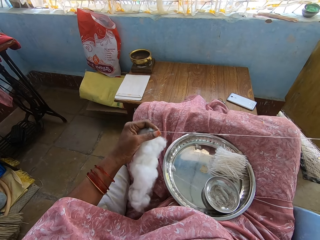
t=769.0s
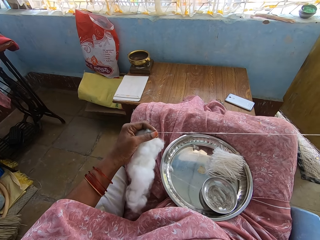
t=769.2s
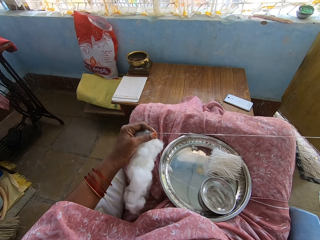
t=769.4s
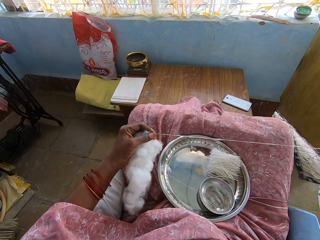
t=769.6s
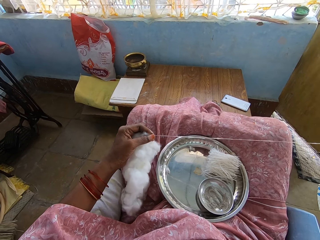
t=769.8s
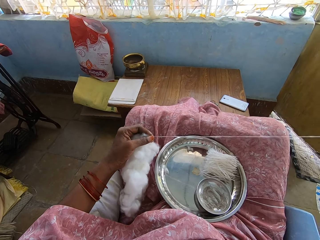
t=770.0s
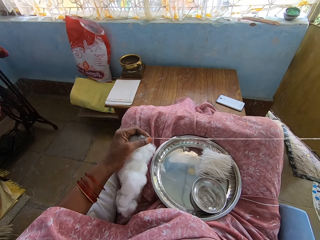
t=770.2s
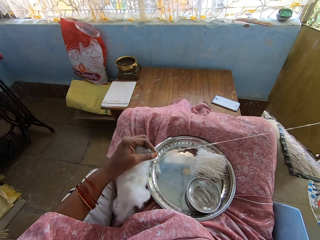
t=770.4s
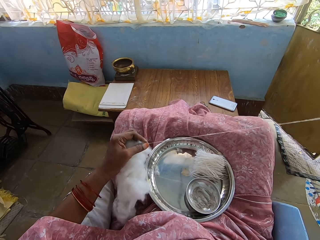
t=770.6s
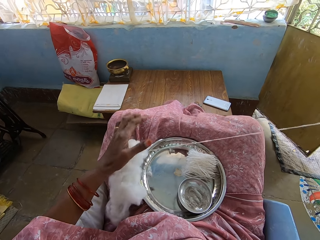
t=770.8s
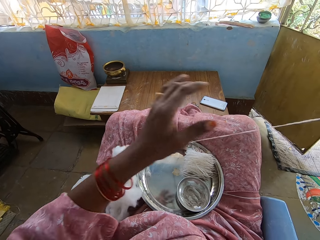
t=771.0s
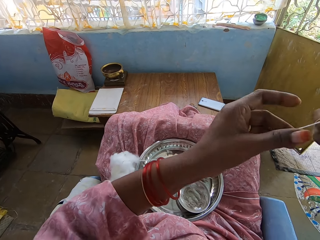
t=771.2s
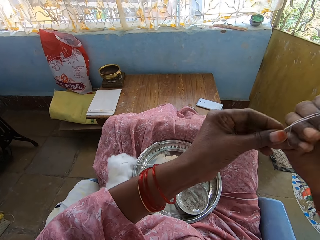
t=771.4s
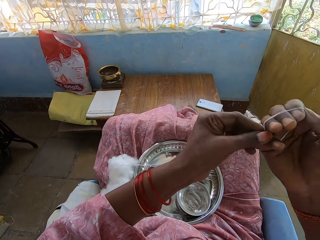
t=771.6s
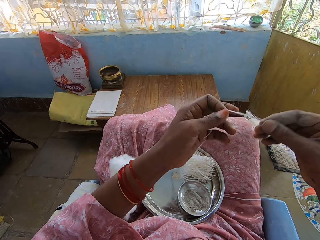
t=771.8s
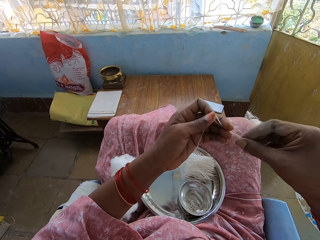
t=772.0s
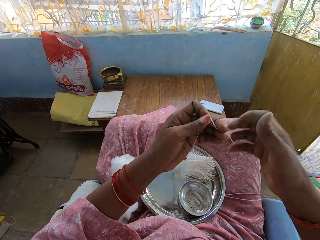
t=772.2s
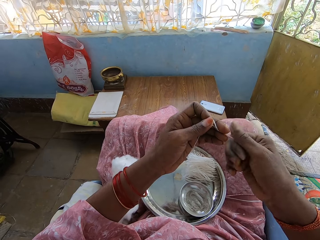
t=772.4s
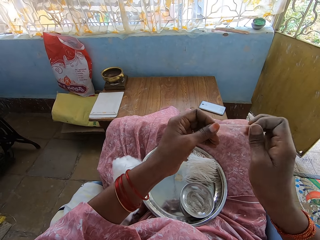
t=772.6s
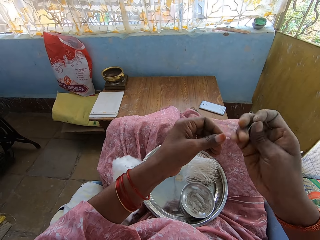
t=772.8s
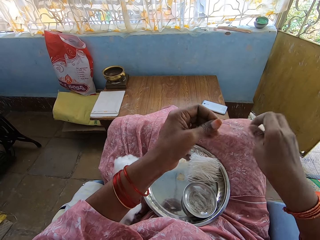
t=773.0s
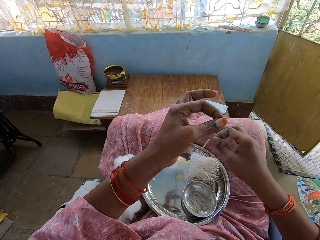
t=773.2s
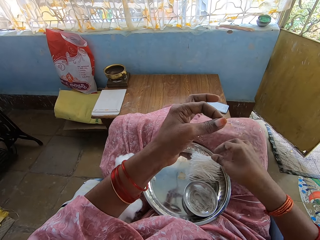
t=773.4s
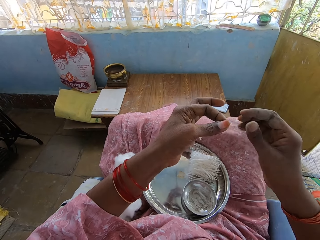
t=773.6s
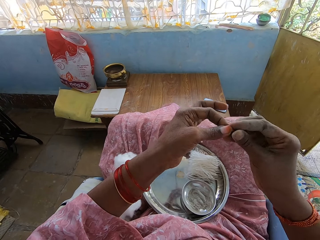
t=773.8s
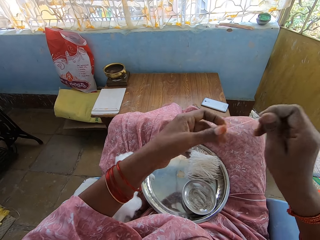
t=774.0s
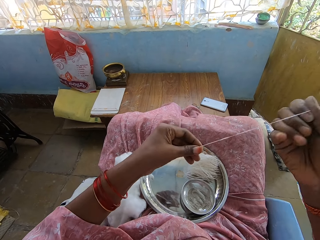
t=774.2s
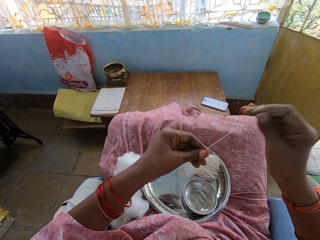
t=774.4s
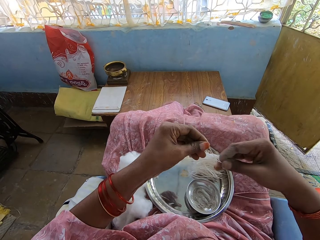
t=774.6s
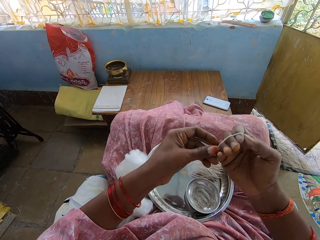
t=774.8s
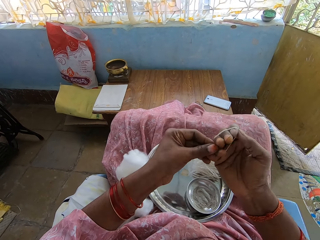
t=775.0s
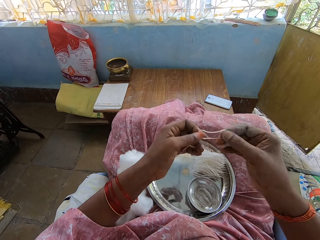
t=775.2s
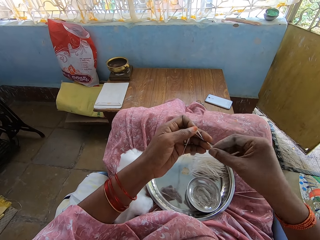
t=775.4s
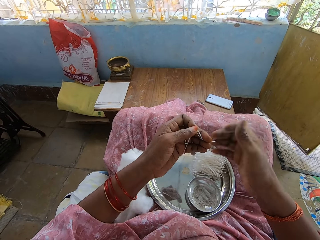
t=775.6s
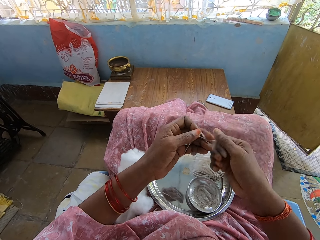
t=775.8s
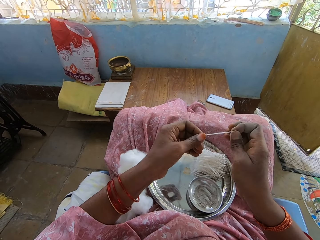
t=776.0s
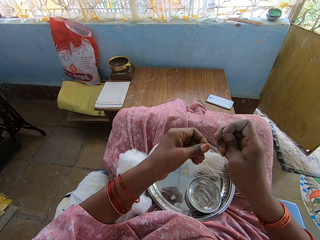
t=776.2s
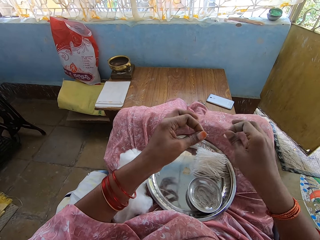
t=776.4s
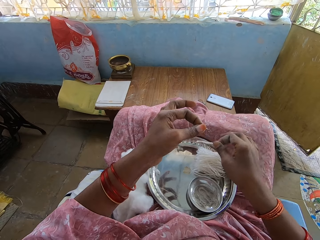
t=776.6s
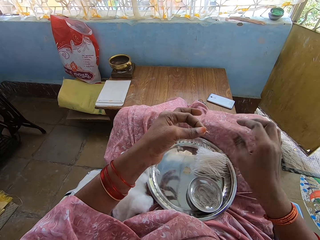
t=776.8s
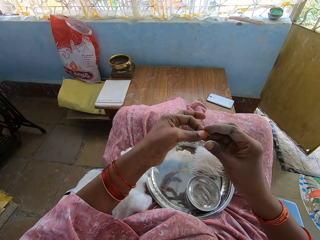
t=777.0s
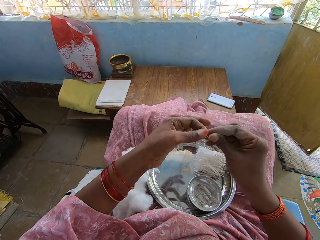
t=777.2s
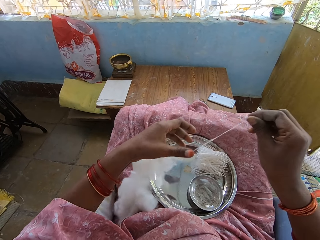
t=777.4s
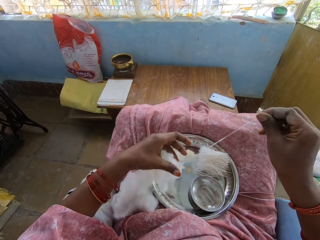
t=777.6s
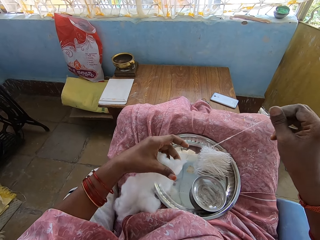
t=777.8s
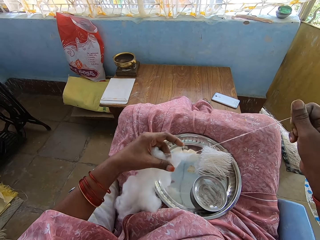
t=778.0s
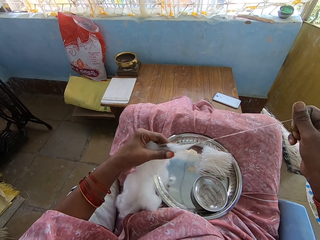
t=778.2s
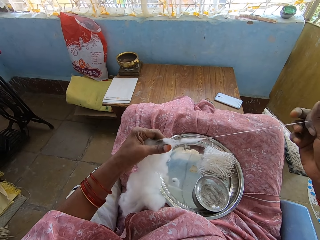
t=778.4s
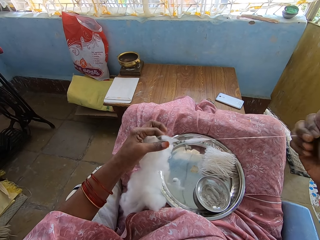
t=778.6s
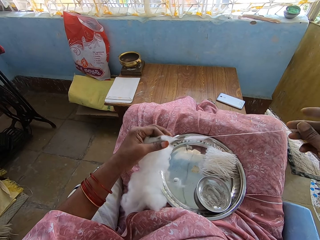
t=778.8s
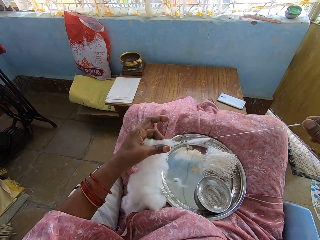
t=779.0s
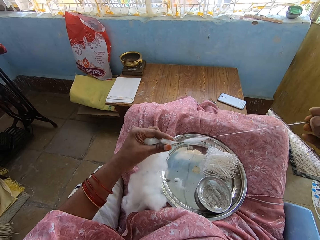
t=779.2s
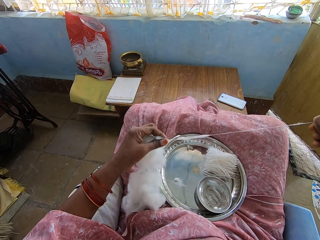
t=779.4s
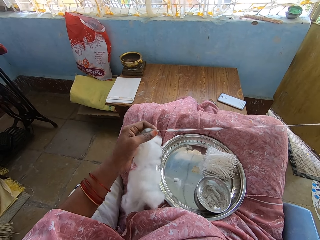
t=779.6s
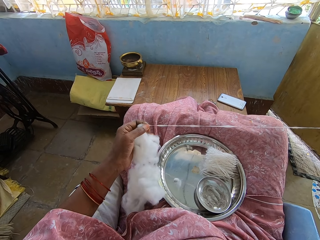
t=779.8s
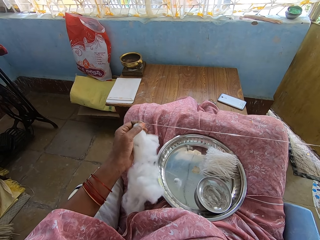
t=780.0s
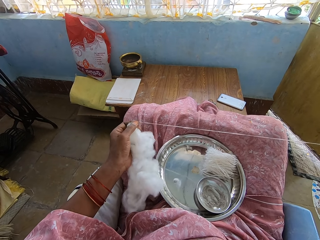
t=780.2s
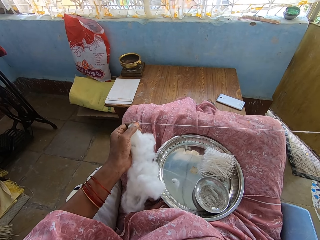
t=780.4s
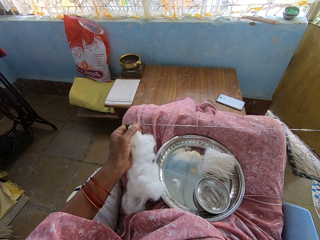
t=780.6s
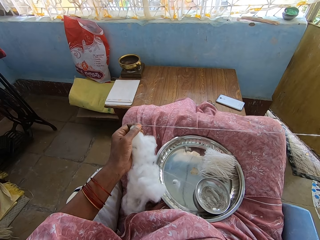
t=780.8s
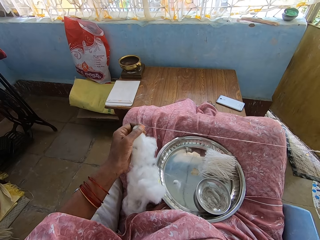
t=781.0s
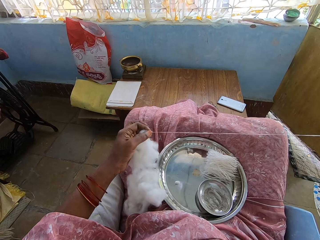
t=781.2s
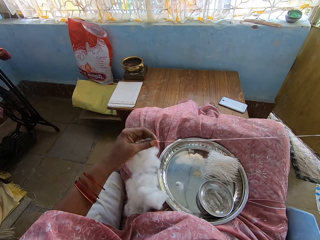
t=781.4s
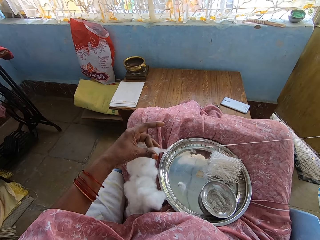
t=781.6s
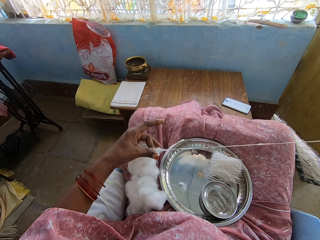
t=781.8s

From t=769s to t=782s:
The camera wearer rolls the cotton thread on the right hand fingers. They fold the cotton thread on the hand. They spin the cotton thread with the right hand. They cut the cotton thread with the right hand. They drop the cotton thread in the steel basin with the right hand. They pull the cotton thread with the right hand. They roll the cotton thread on the right hand fingers. They spin the cotton thread with the right hand. They cut the cotton thread with the right hand. They put the cotton thread in the tray. They pull the cotton thread with the right hand.

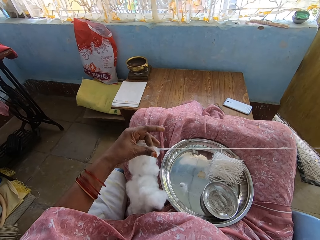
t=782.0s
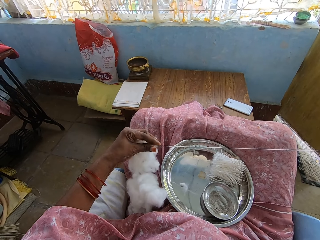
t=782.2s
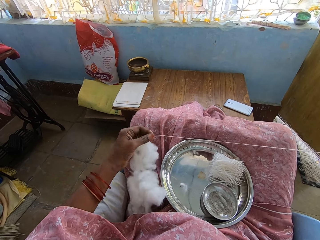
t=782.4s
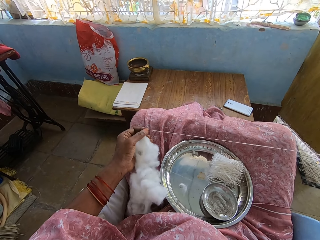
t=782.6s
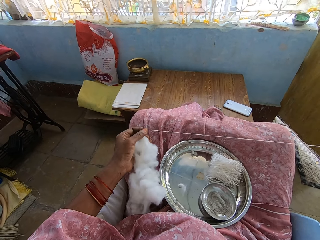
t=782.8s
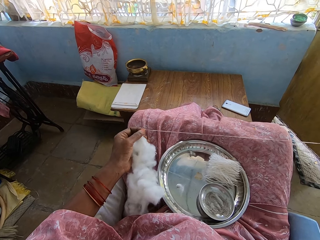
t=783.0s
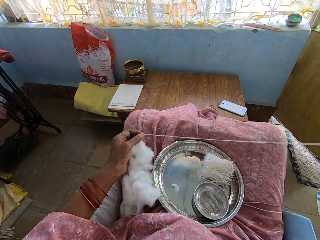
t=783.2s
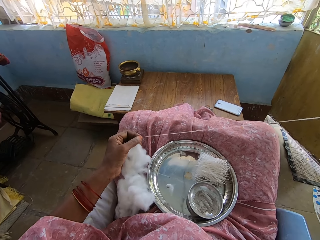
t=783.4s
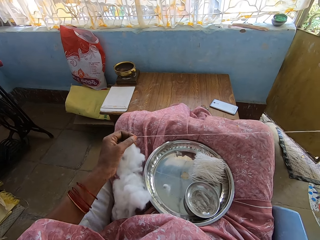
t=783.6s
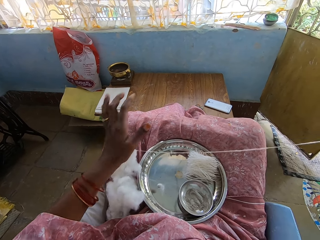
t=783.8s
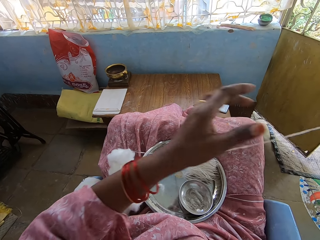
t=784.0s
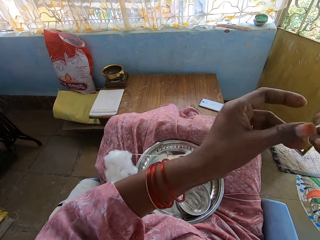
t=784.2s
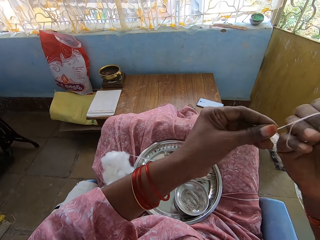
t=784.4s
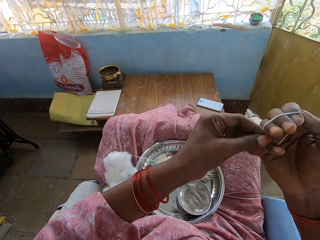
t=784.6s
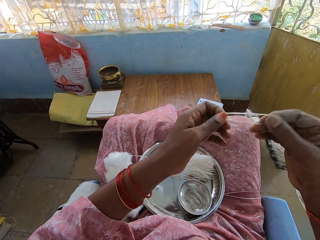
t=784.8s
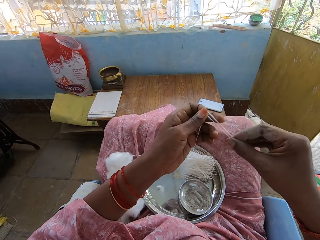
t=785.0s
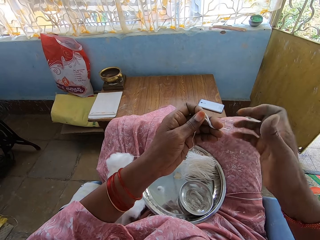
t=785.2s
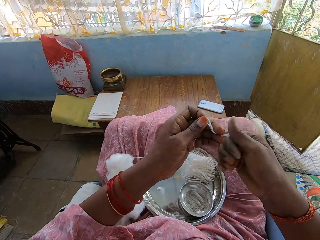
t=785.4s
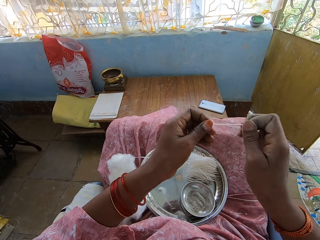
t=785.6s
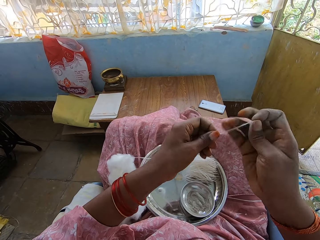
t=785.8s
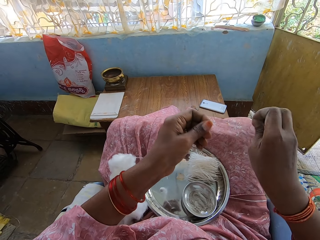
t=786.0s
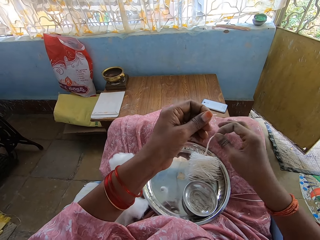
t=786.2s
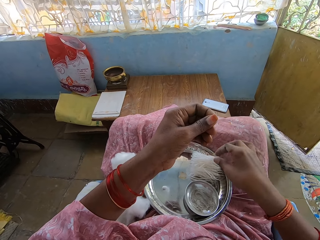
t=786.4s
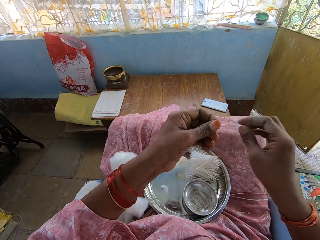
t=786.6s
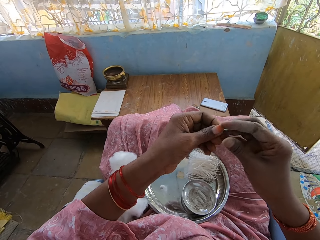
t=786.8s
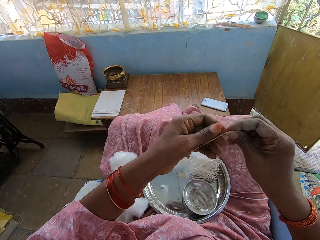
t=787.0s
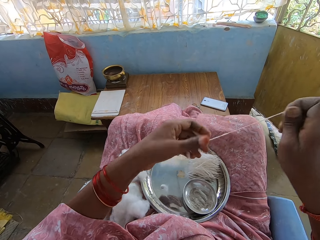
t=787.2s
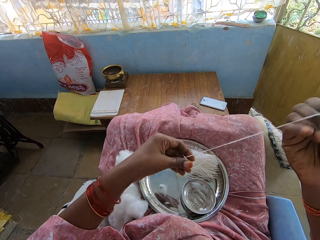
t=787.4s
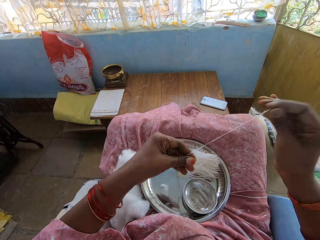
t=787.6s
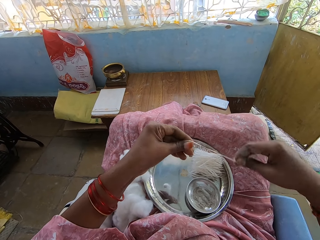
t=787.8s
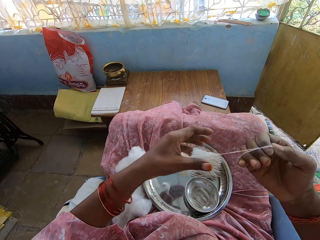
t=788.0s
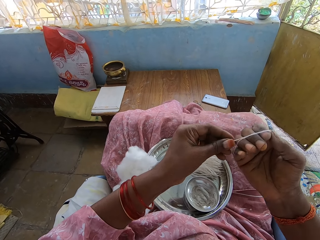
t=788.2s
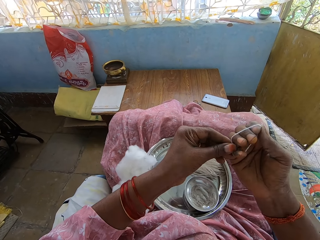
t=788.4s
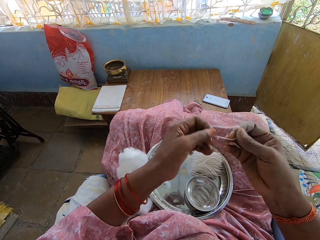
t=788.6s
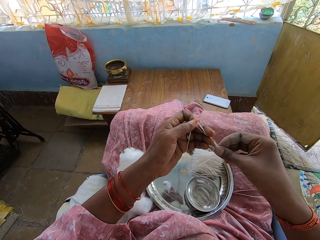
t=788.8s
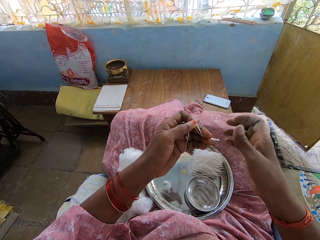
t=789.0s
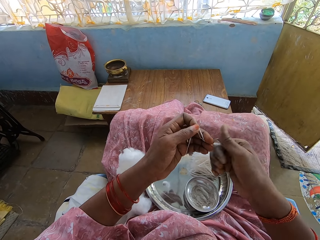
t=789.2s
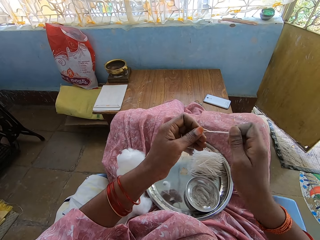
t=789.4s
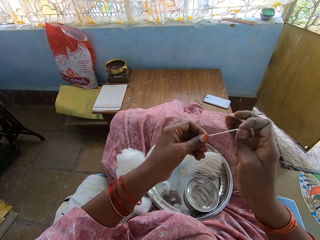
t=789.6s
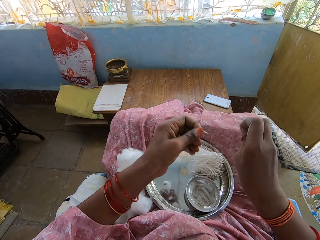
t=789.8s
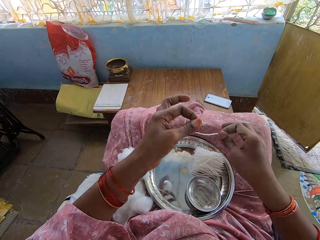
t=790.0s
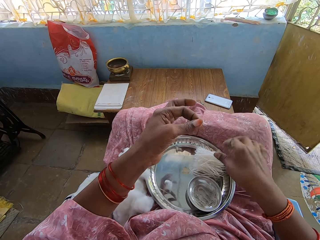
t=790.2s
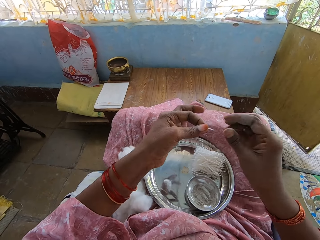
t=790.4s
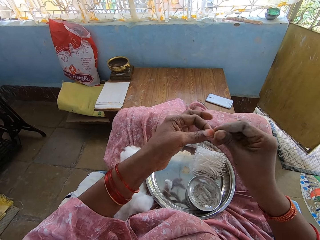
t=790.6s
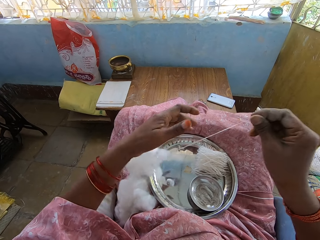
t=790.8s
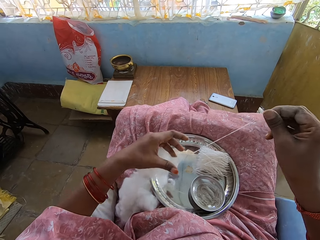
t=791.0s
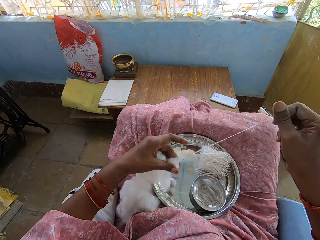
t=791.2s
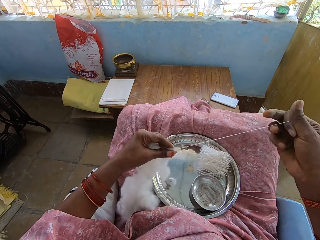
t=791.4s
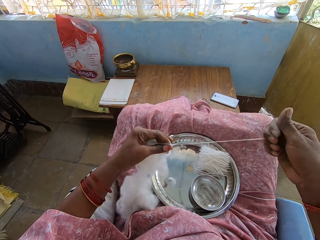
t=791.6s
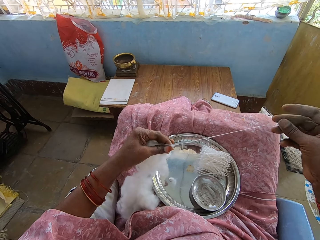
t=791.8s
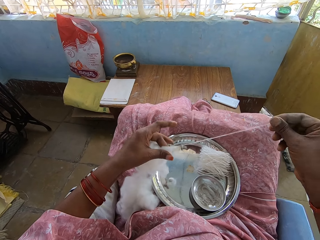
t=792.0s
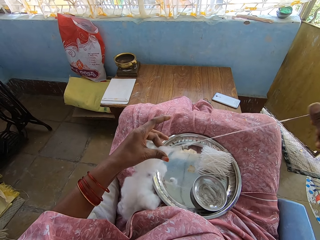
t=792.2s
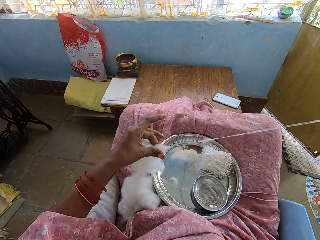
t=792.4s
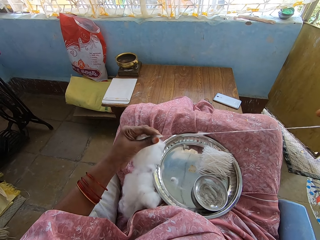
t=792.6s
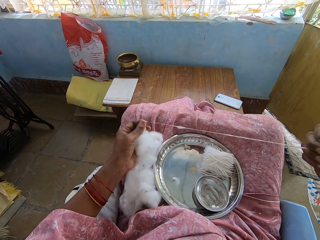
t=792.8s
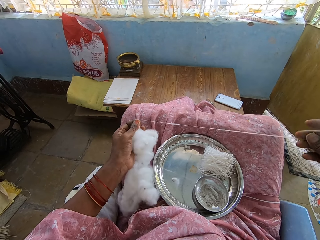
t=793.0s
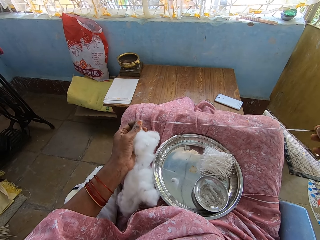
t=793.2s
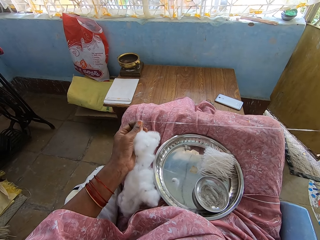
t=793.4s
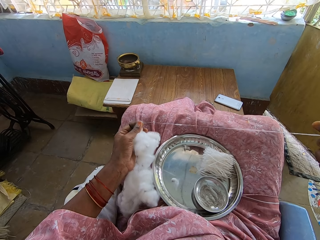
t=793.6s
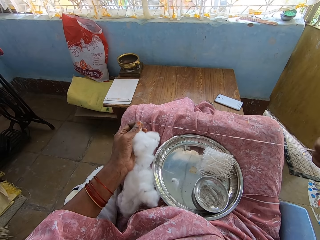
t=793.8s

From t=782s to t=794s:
The camera wearer rolls the cotton thread on the right hand fingers. They hold the cotton thread with both hands. They spin the cotton thread with the right hand. They cut the cotton thread with the right hand. They drop the cotton thread in the steel basin with the right hand. They pull the cotton thread with the right hand. They fold the cotton thread on the hand. They roll the cotton thread on the right hand fingers. They roll the cotton thread on the right hand fingers again. They cut the cotton thread with the right hand. They drop the cotton thread in the steel basin with the right hand. They pull the cotton thread with the right hand.
